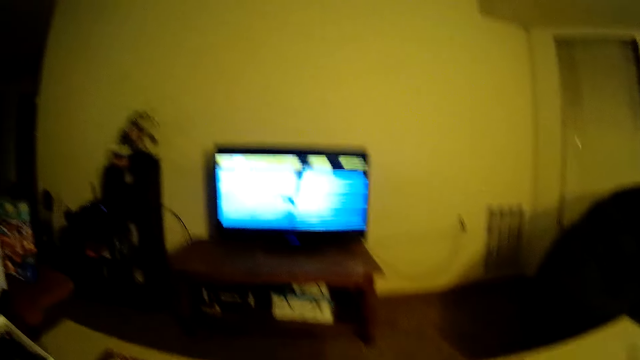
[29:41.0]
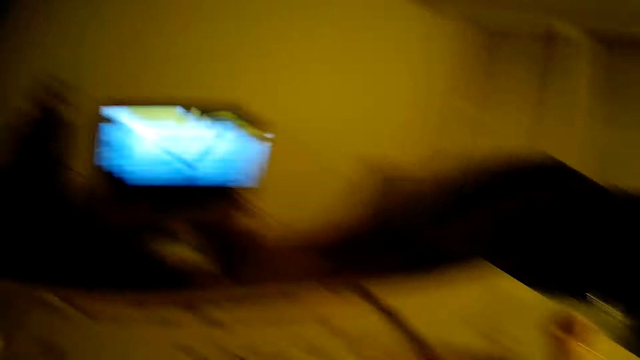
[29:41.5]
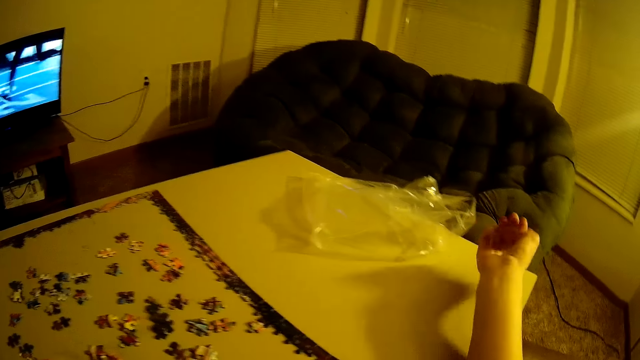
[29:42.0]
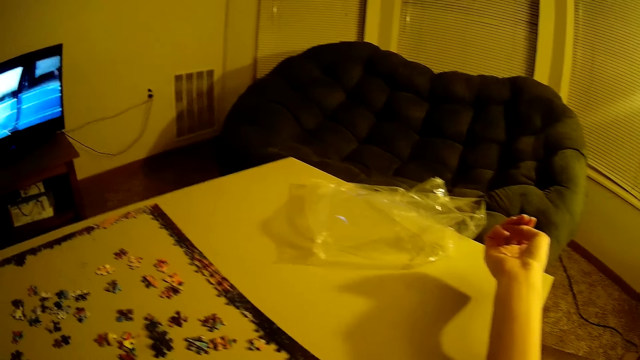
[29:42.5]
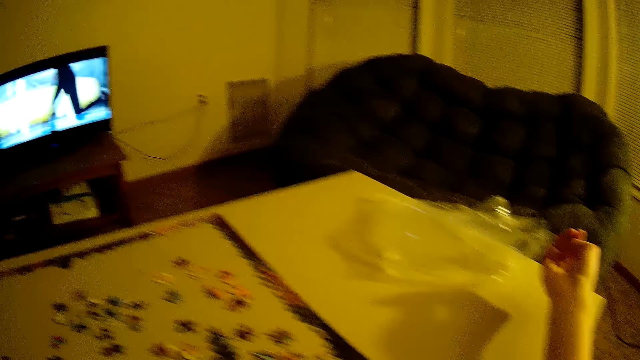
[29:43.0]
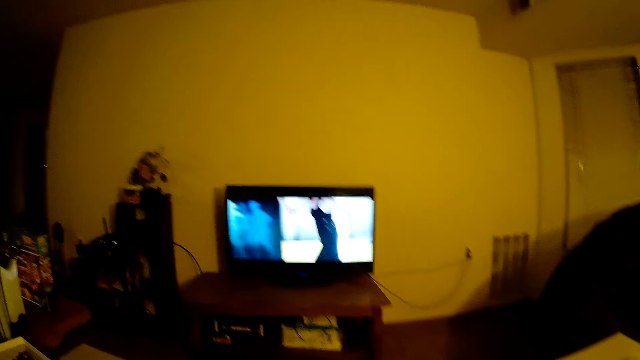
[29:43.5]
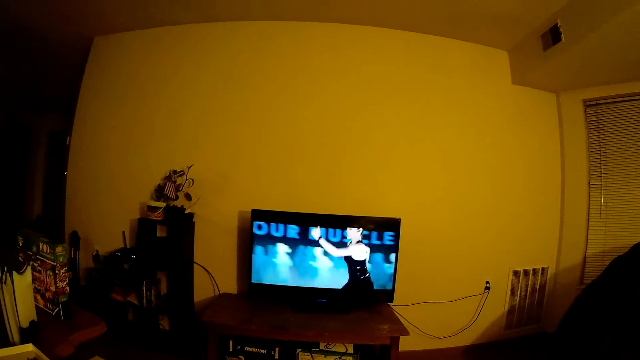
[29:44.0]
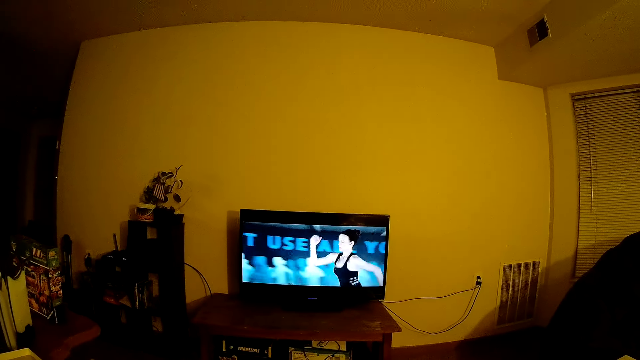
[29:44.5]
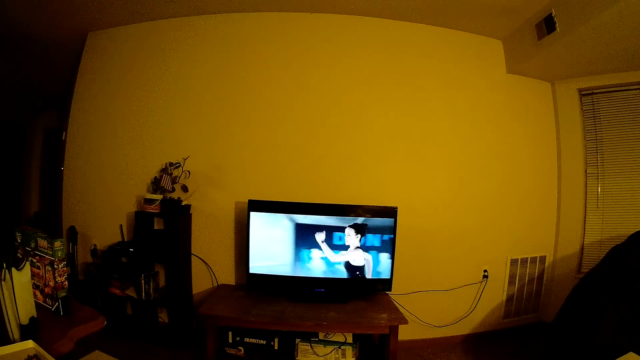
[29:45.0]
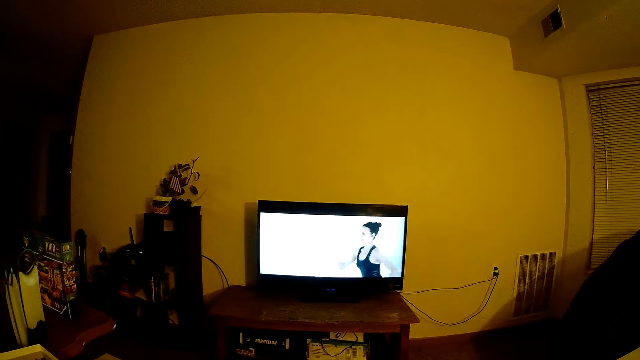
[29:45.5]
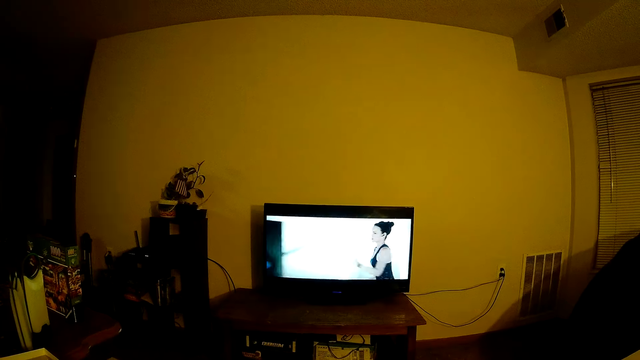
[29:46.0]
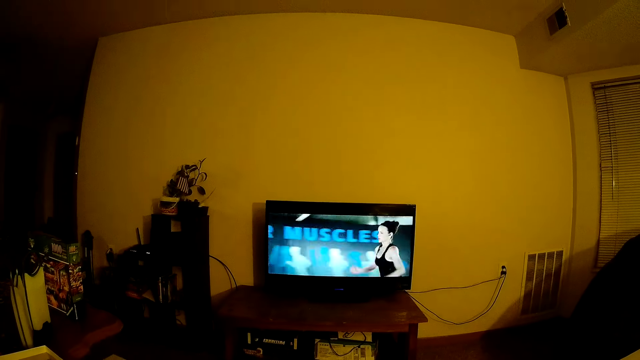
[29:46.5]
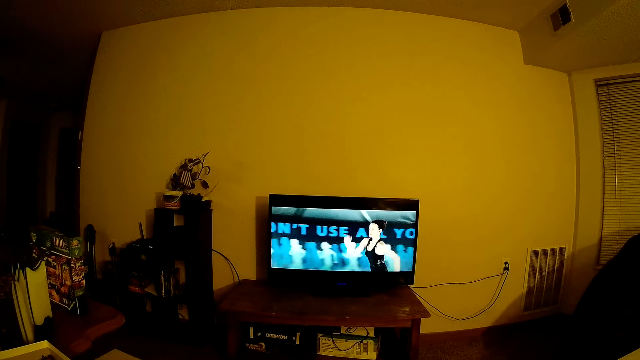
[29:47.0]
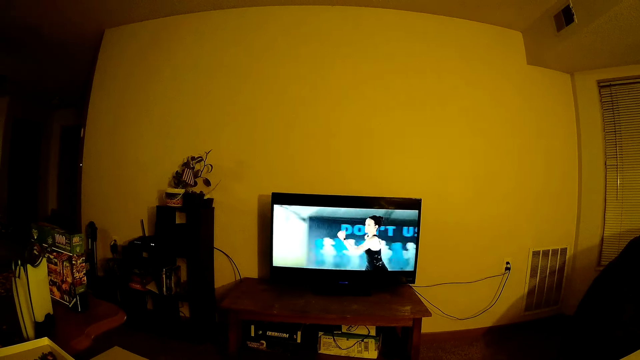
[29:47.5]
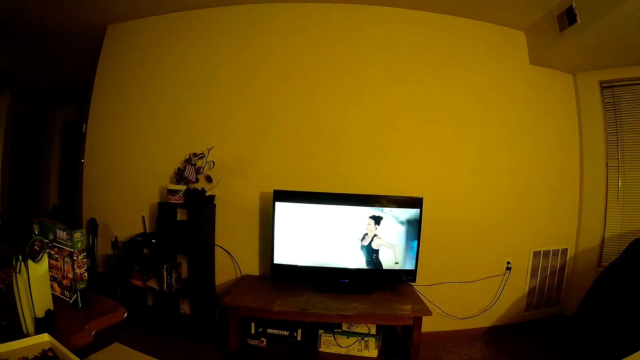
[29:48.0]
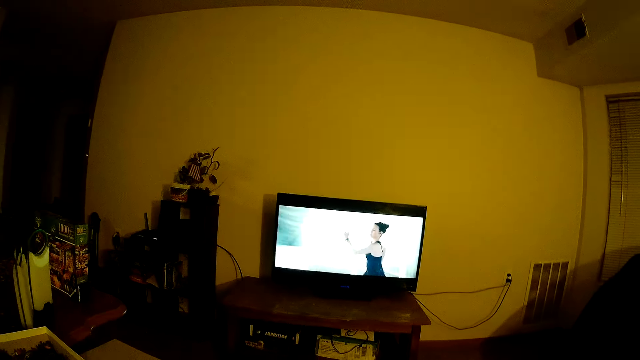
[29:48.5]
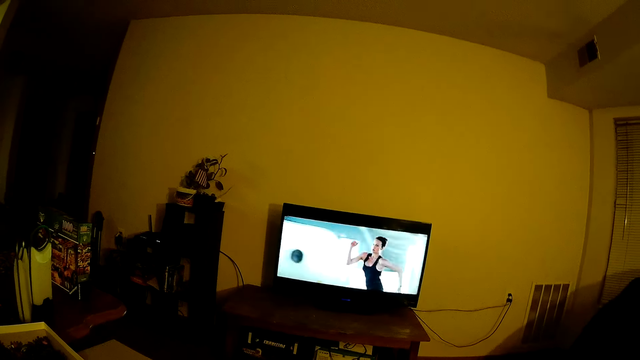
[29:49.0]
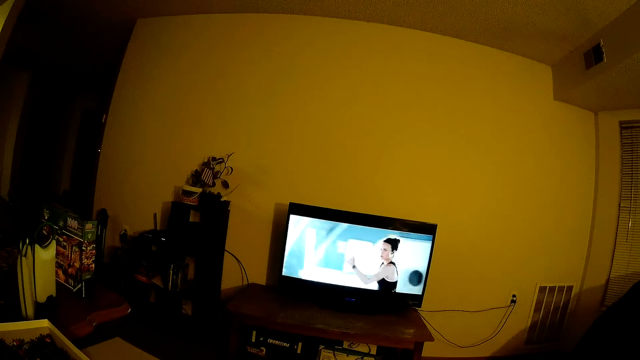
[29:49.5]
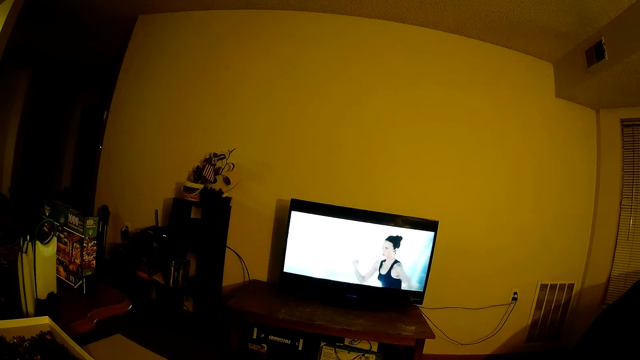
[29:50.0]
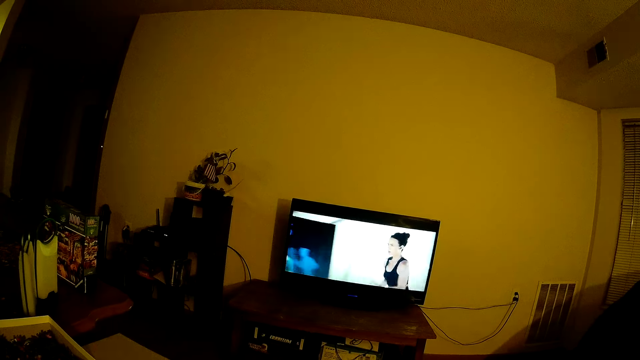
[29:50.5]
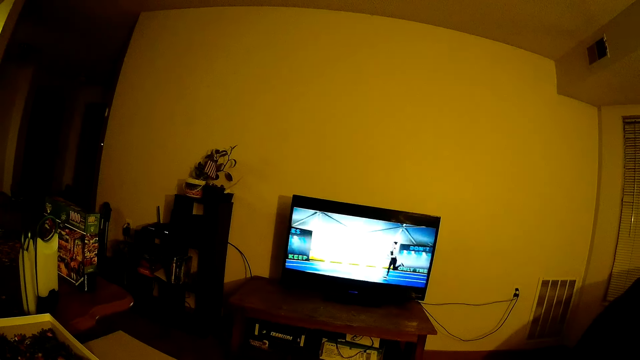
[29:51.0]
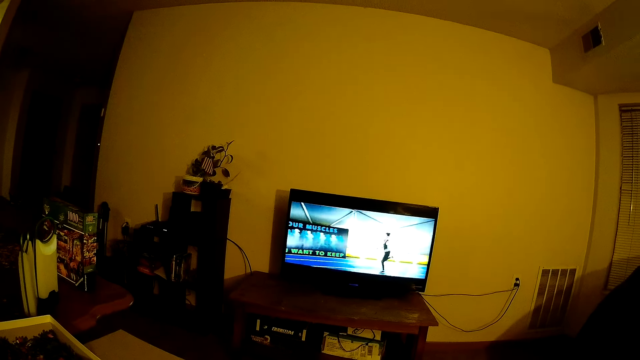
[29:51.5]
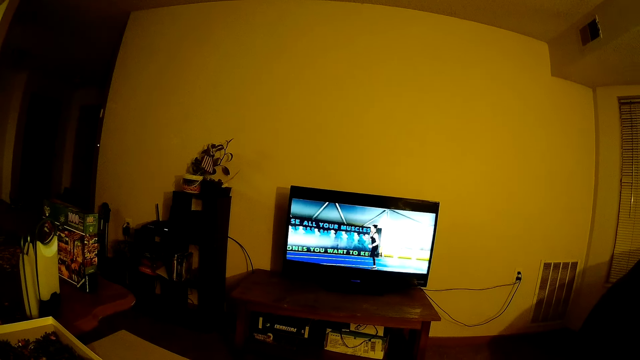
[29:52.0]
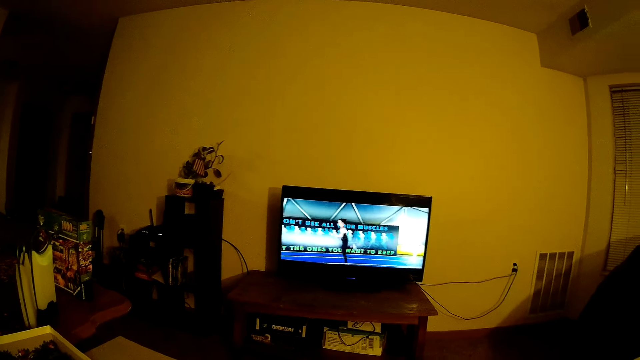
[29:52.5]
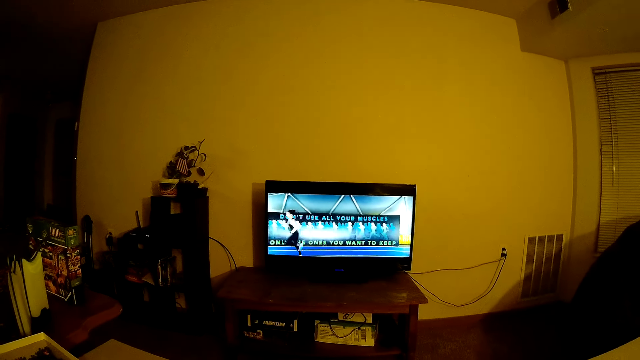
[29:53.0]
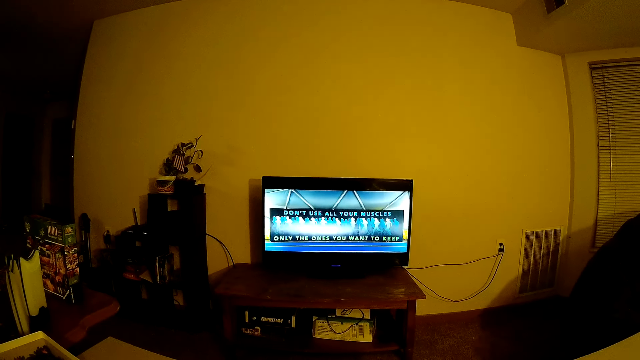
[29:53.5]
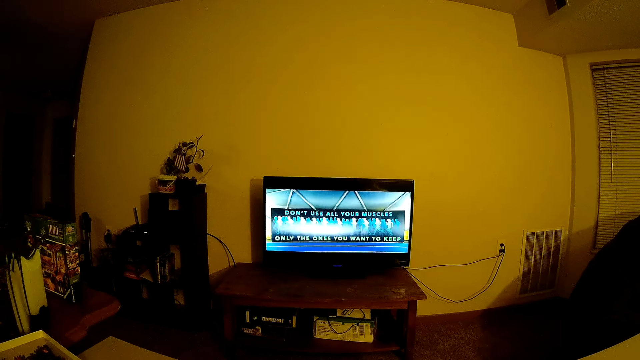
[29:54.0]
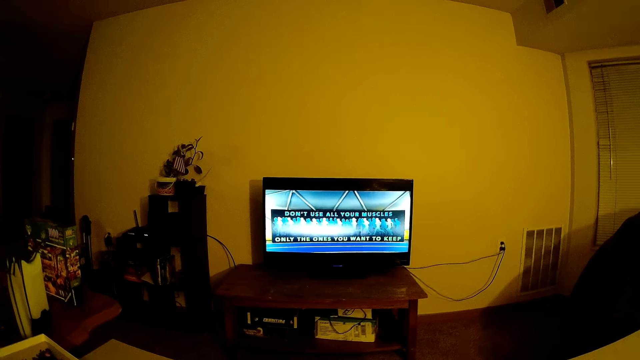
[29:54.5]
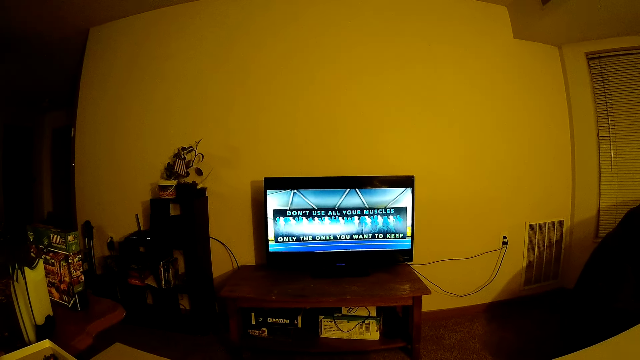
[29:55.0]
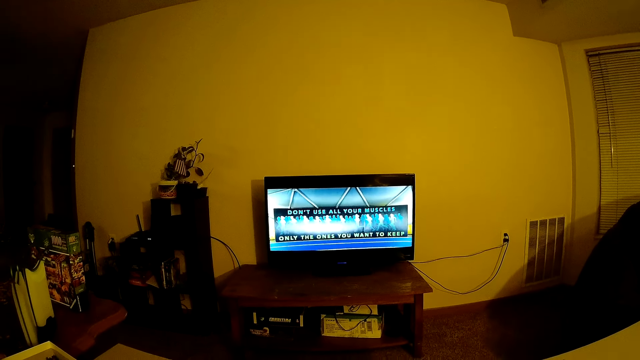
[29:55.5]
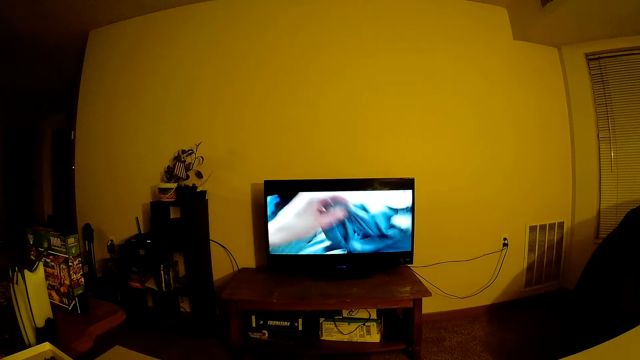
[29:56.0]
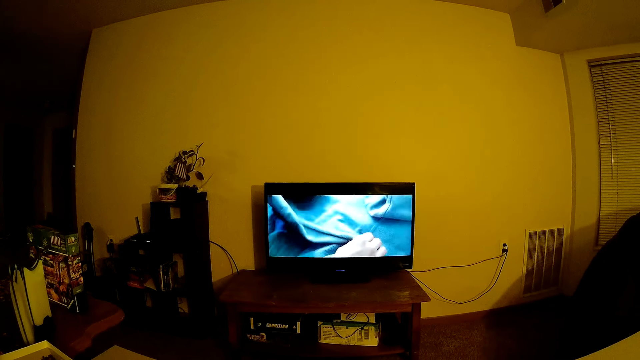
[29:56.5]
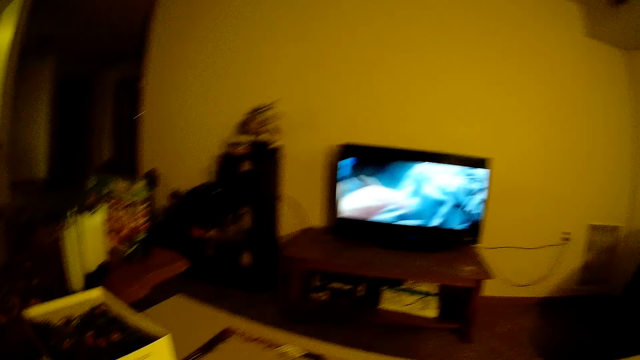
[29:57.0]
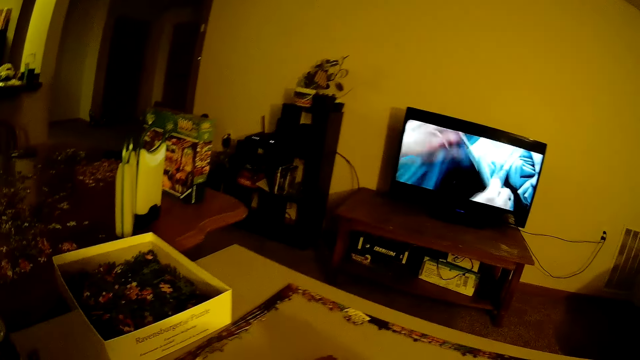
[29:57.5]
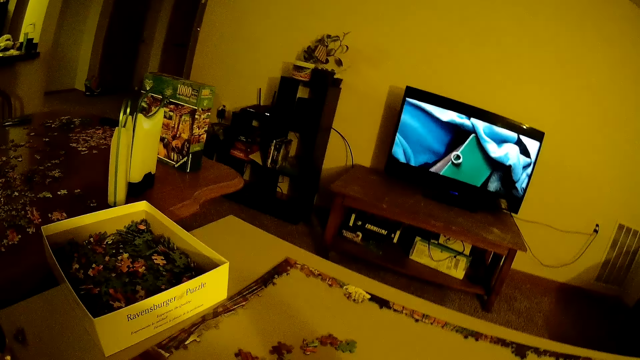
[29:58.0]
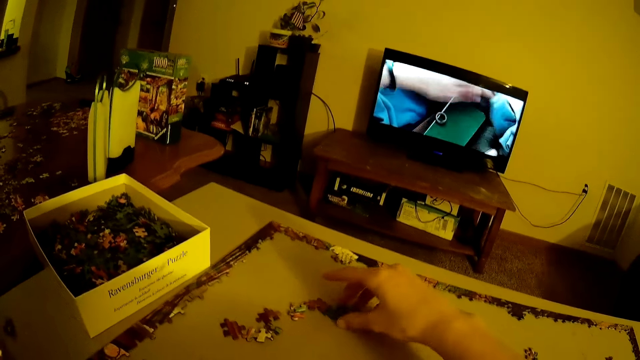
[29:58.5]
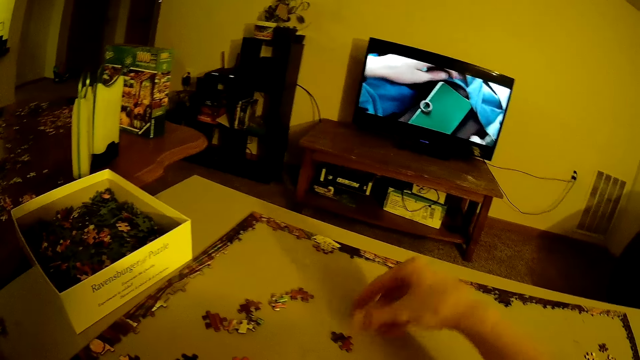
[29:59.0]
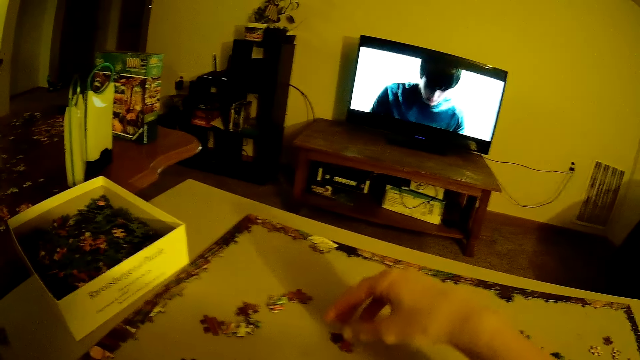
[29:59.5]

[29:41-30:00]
The camera wearer watches the television. A man assembles the jigsaw. The camera wearer assembles the jigsaw. They hold a playing card.
